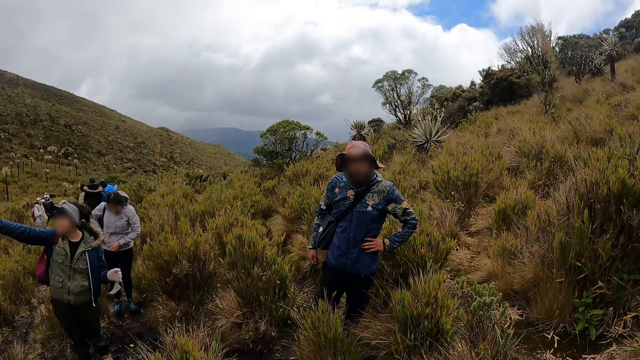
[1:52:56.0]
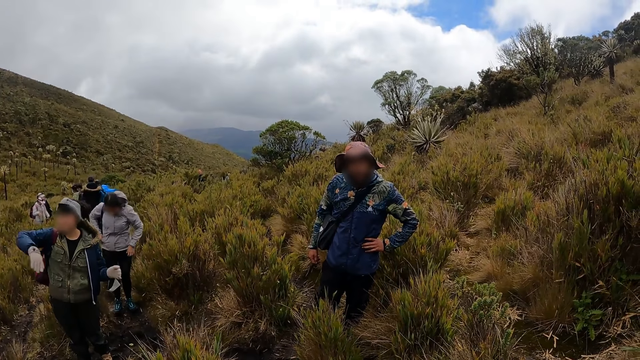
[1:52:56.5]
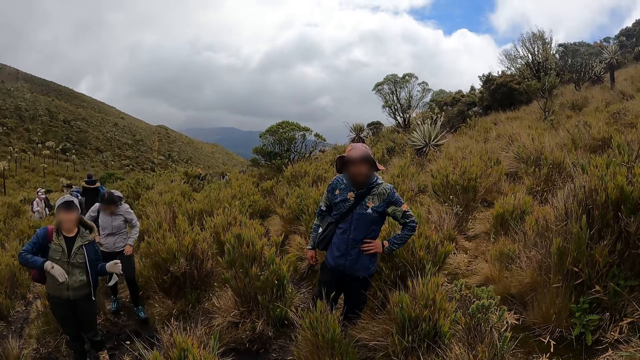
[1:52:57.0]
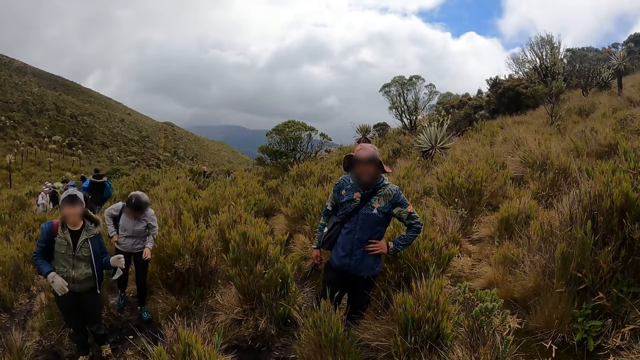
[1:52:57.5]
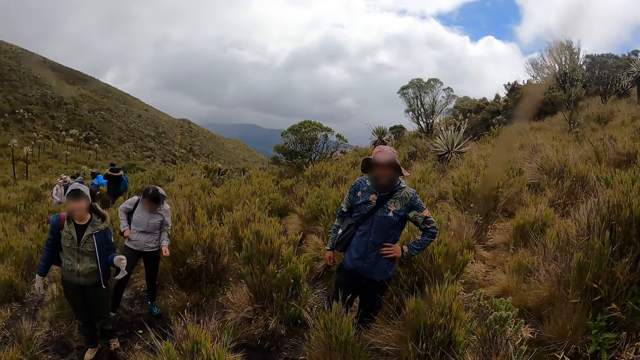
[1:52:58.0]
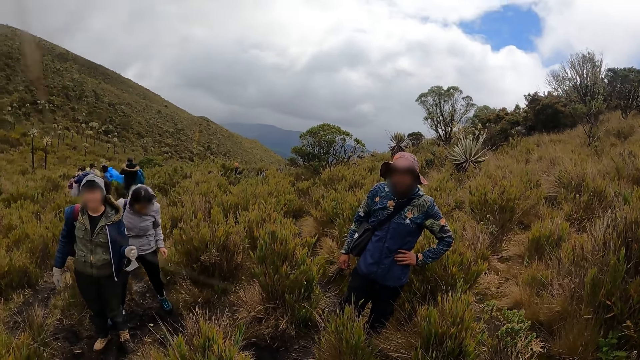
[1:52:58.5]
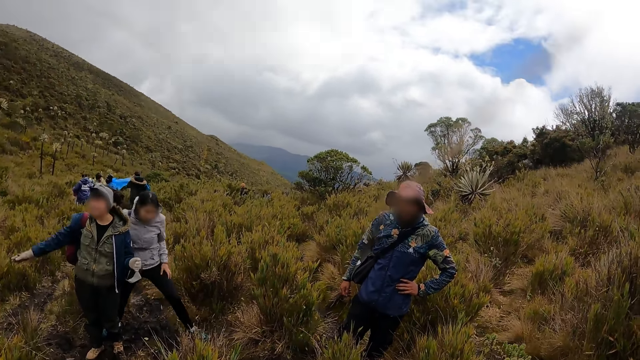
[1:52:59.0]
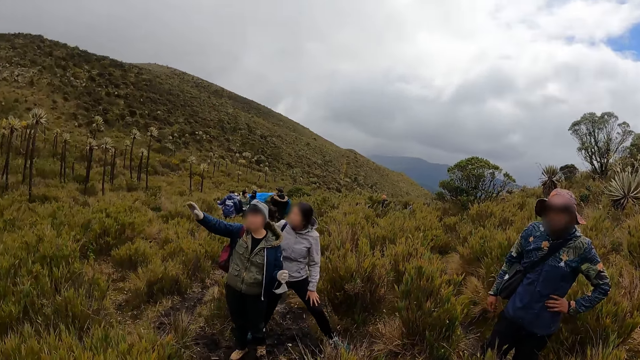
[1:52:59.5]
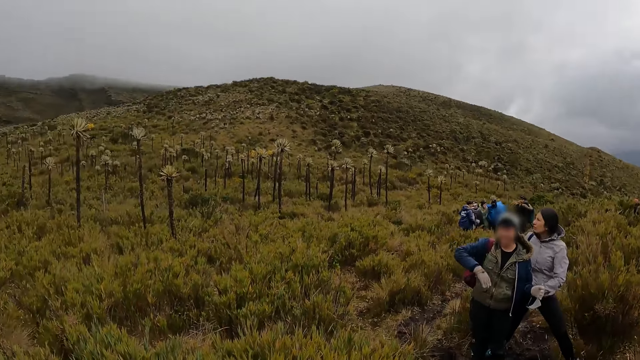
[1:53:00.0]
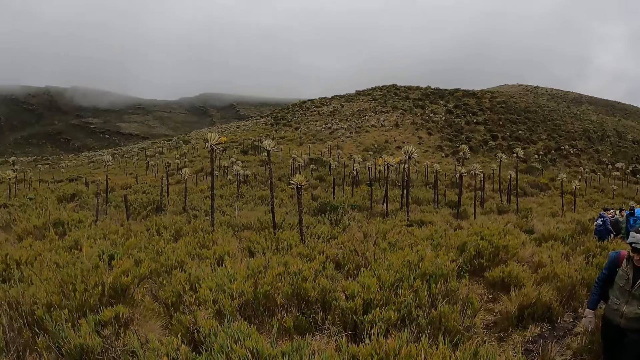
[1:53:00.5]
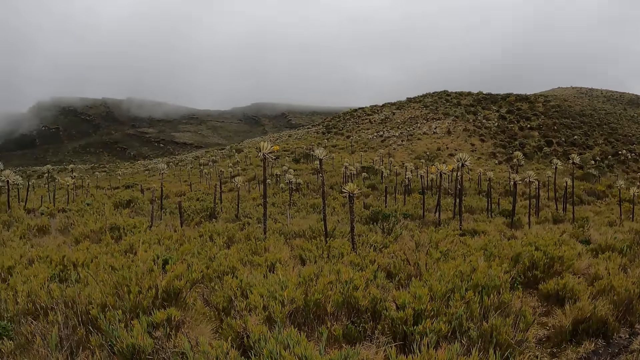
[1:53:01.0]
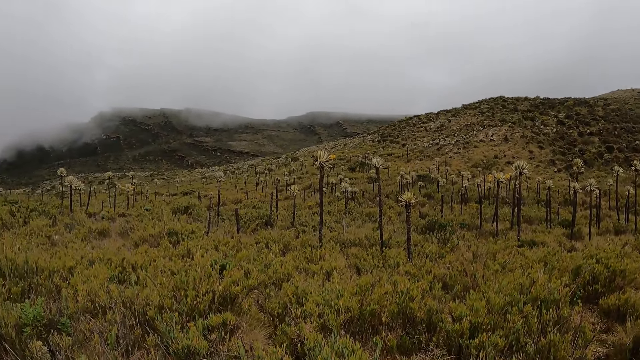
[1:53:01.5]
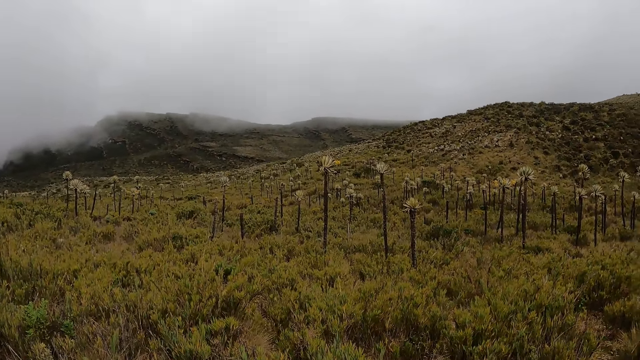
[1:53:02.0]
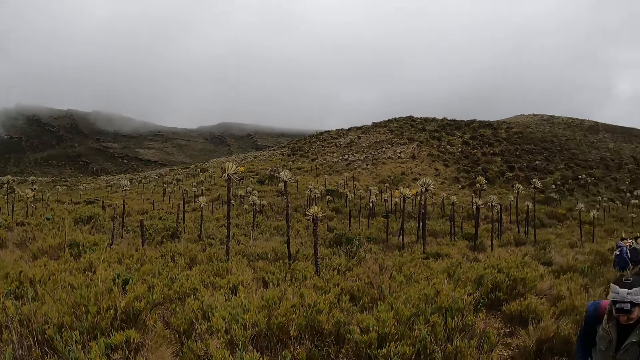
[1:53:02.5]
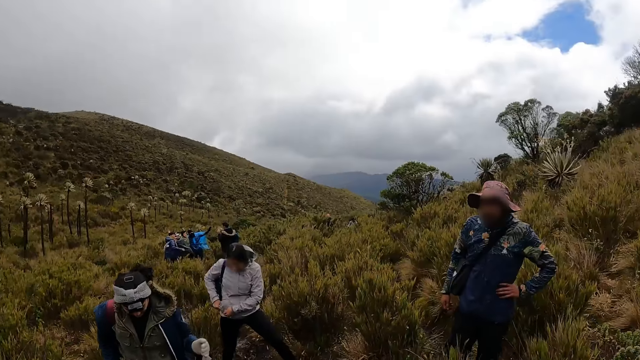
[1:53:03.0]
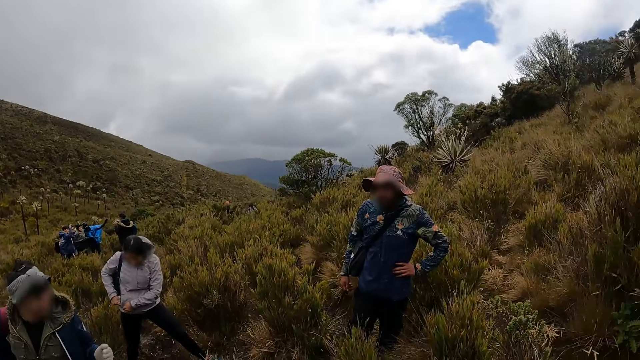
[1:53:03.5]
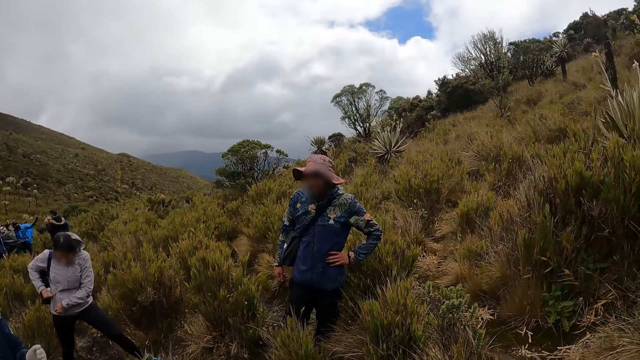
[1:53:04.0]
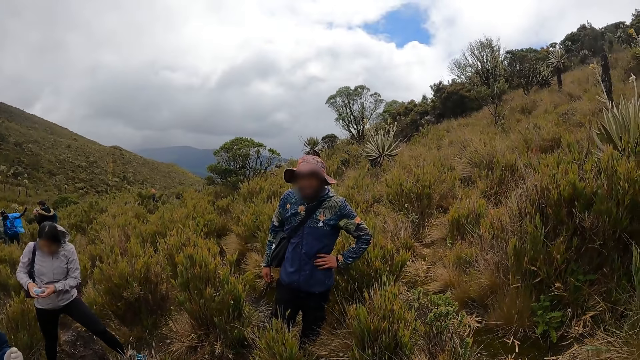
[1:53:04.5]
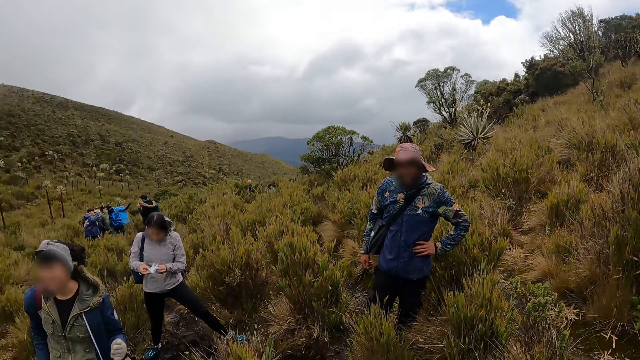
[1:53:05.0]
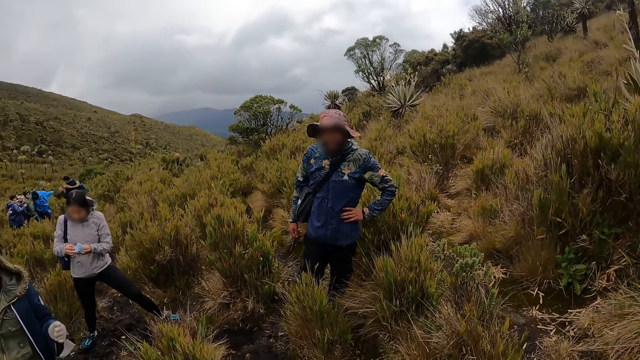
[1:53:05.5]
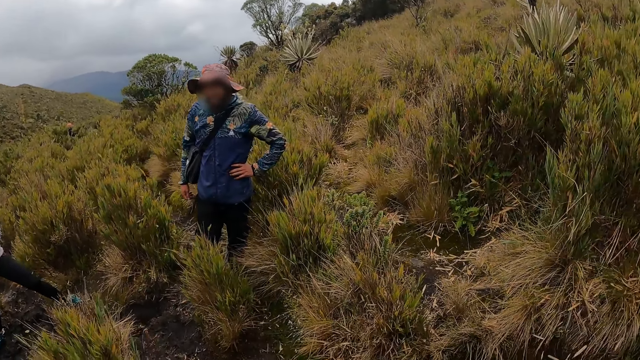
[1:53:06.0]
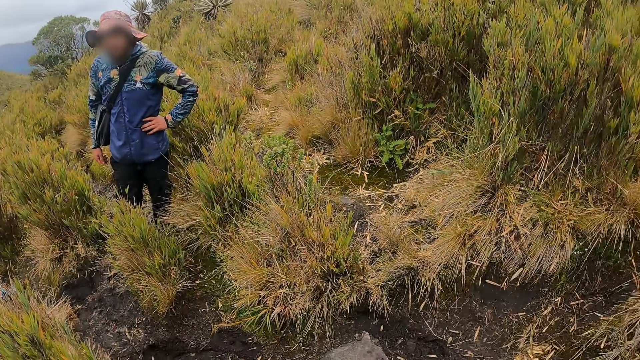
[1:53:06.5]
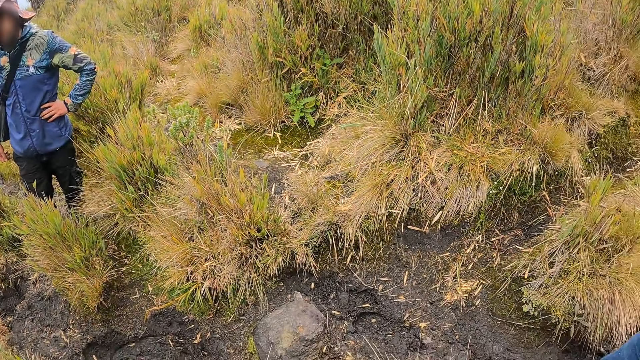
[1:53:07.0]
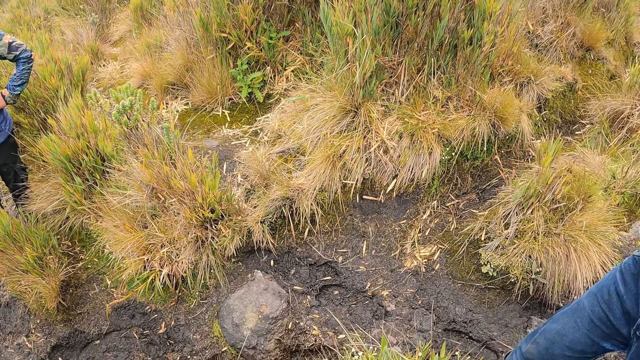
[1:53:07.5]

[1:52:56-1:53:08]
The woman zips up the right side pocket of her hoodie with her right hand and adjusts a mask in her right hand with both hands.

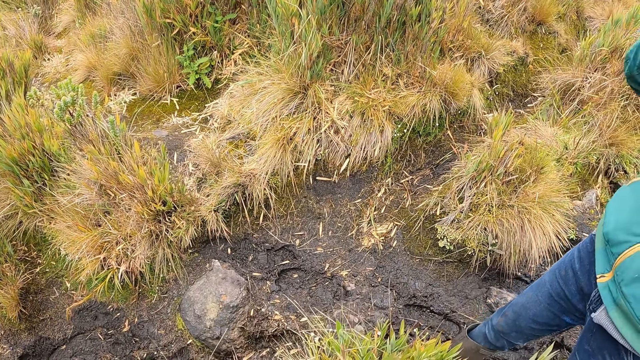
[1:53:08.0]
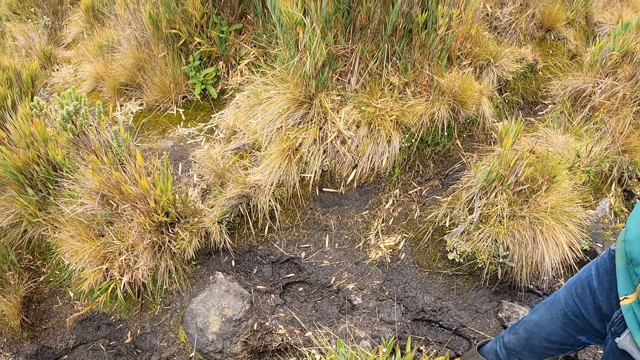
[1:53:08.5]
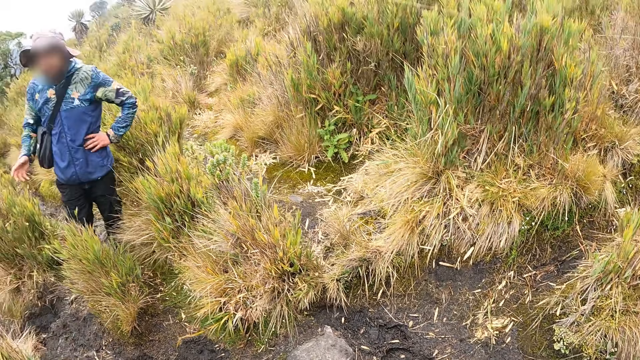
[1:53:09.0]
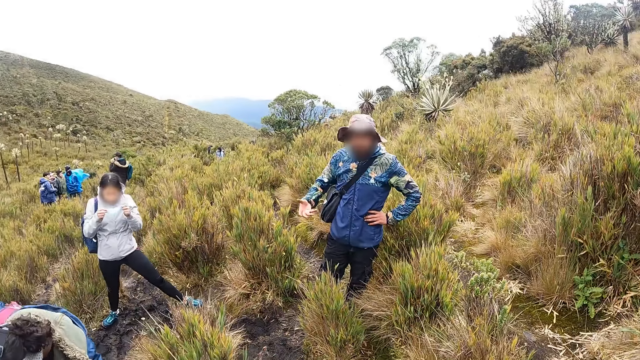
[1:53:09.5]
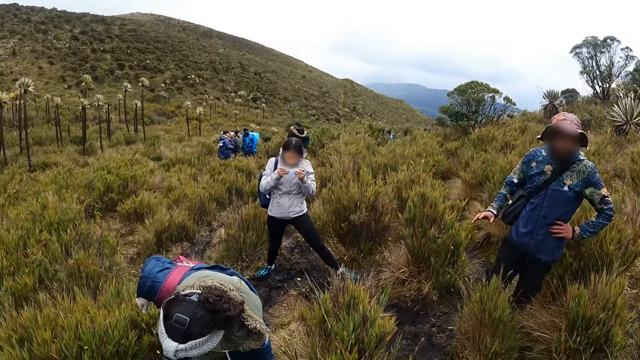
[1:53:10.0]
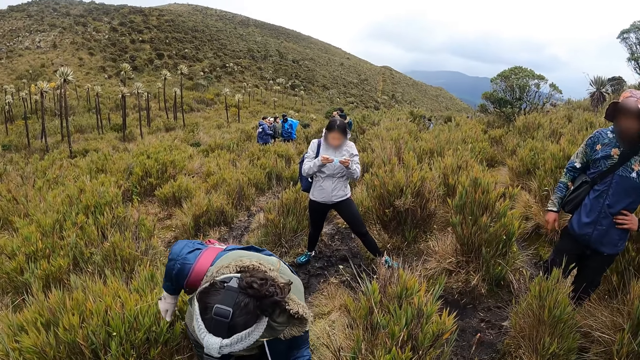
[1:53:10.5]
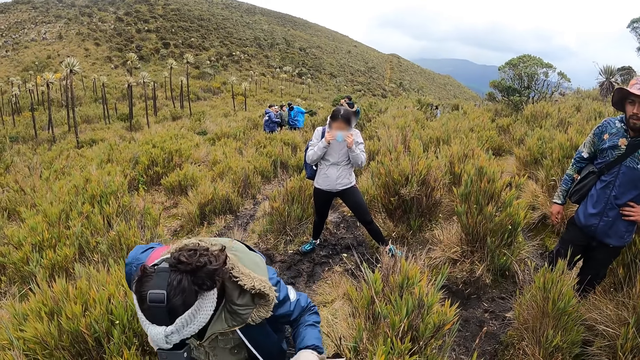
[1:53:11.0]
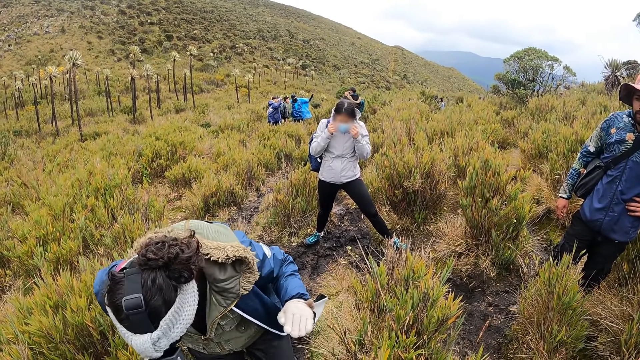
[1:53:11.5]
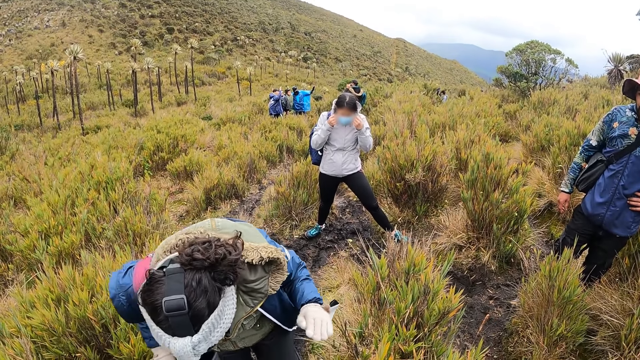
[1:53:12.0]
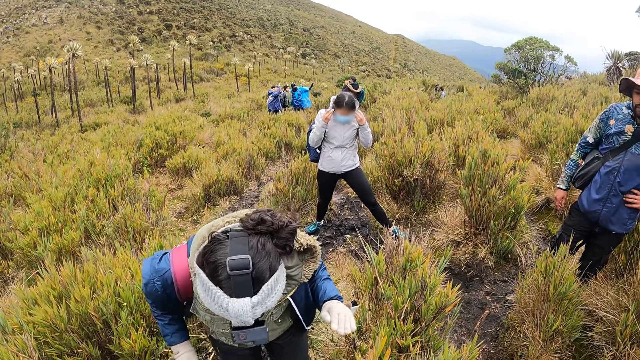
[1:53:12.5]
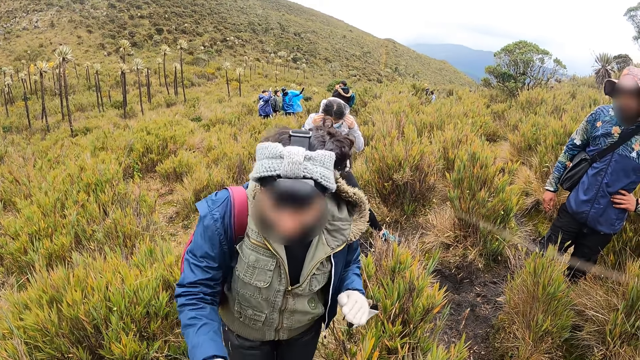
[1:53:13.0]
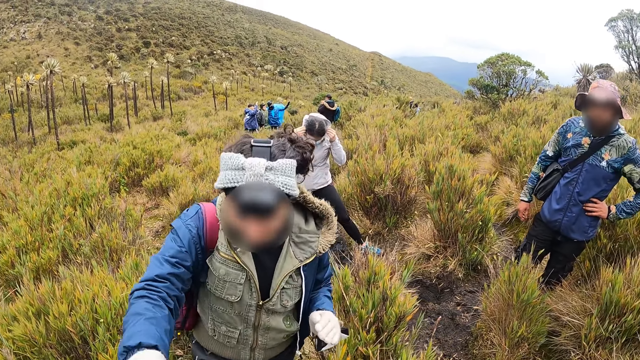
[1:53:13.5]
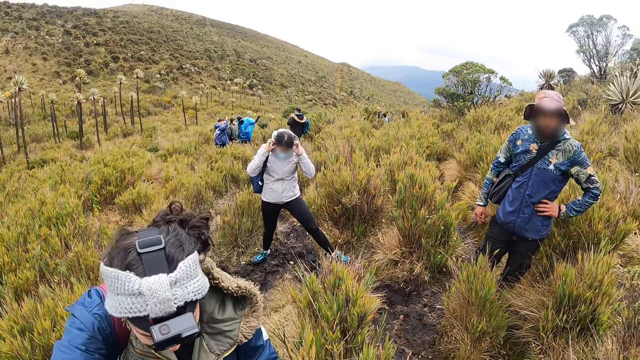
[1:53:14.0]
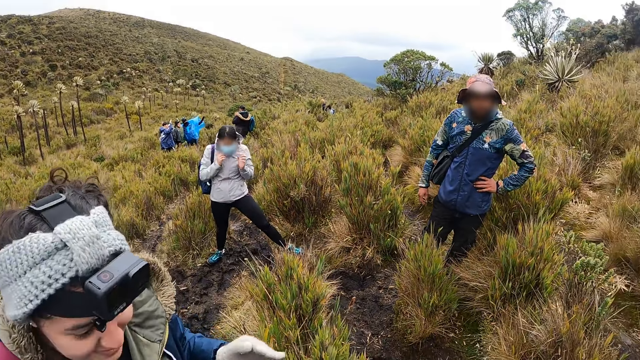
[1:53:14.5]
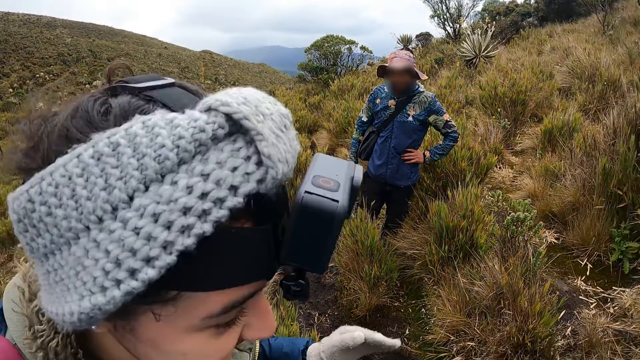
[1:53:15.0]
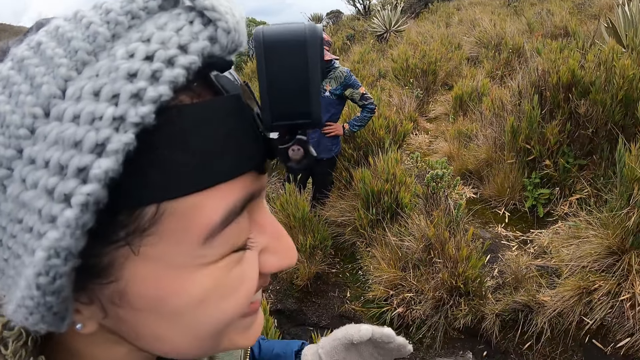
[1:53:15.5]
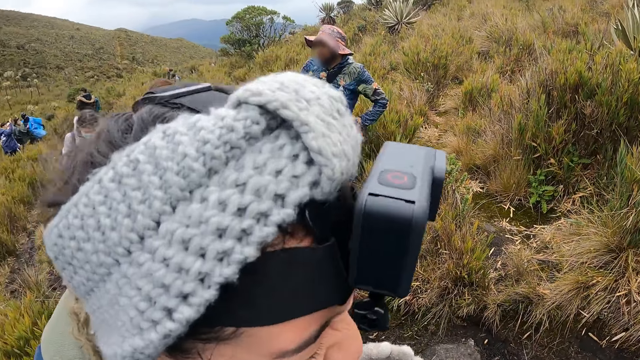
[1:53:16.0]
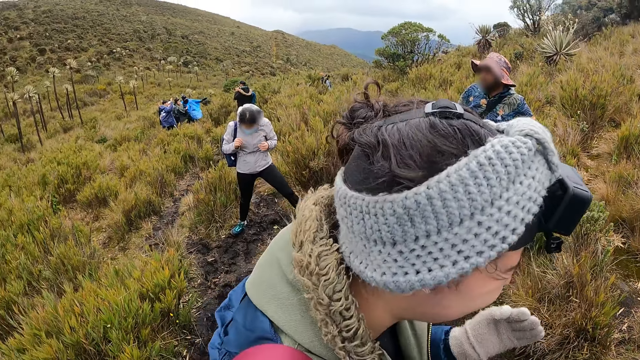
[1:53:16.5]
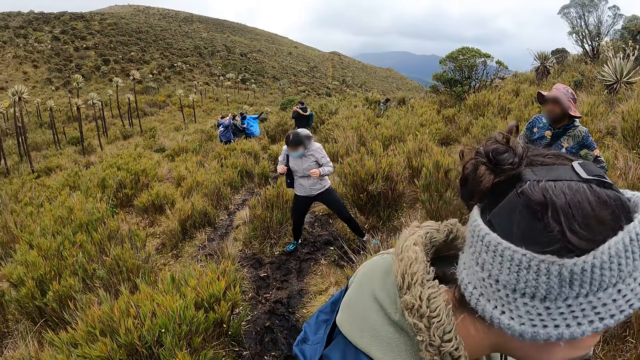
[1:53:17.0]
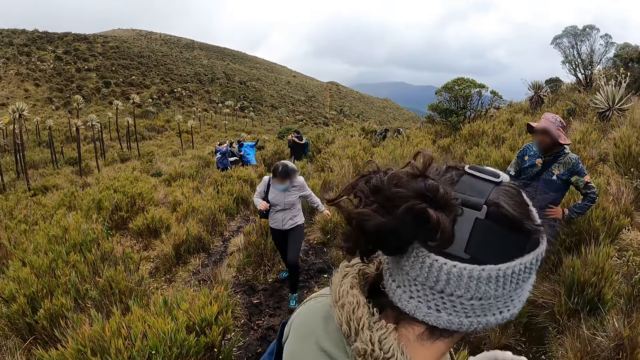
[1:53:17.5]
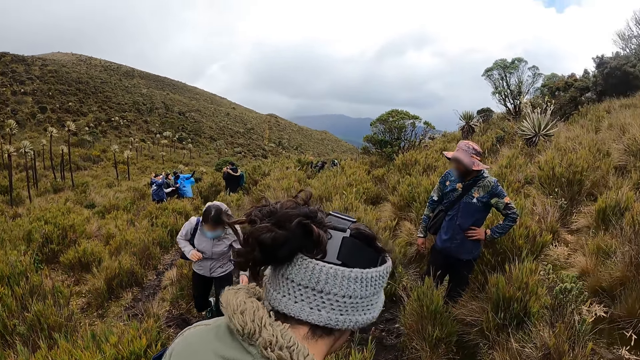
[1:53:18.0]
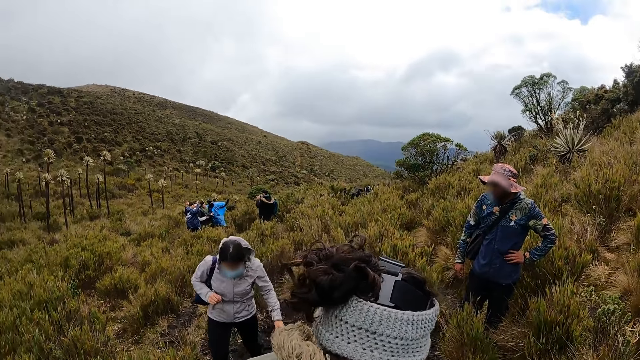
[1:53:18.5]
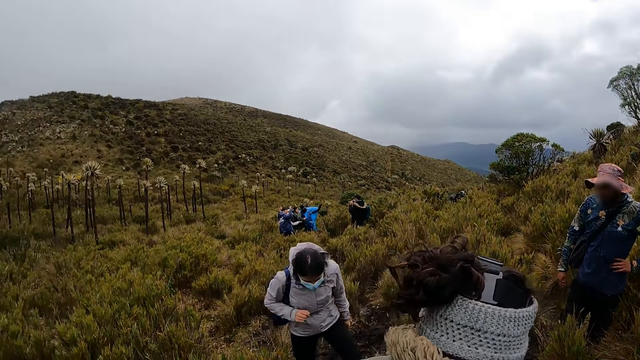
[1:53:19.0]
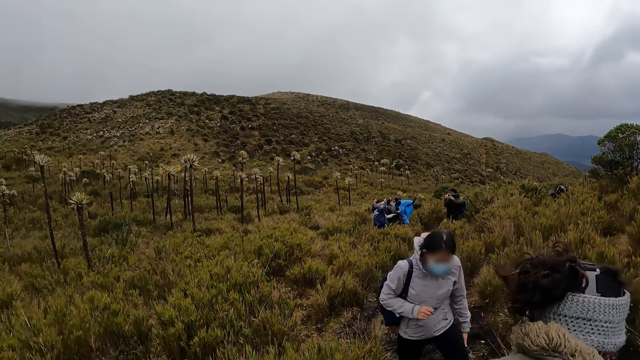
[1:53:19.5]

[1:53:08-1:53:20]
The woman wears the mask on her face with both hands. The camera wearer gives a hand to the woman. The woman interacts with the camera wearer. The camera wearer looks around.
